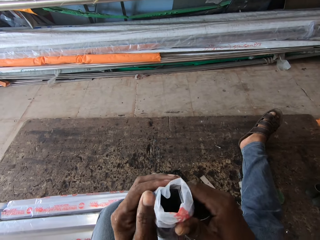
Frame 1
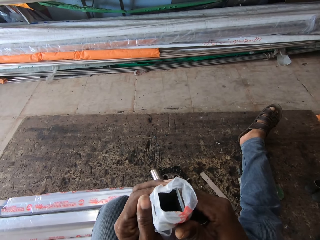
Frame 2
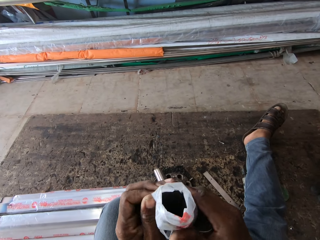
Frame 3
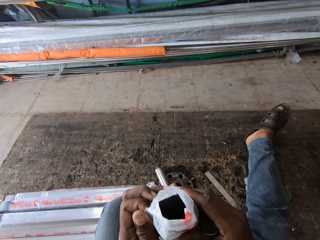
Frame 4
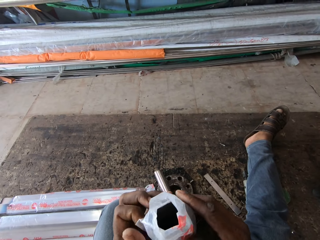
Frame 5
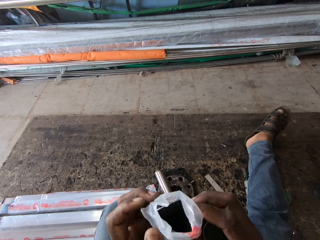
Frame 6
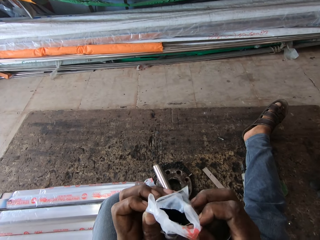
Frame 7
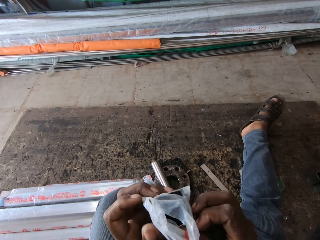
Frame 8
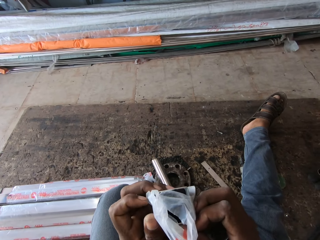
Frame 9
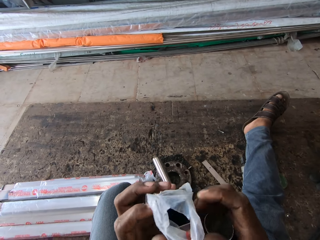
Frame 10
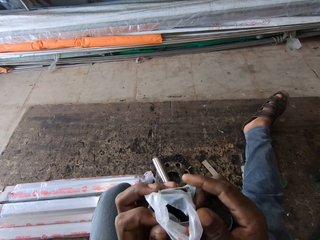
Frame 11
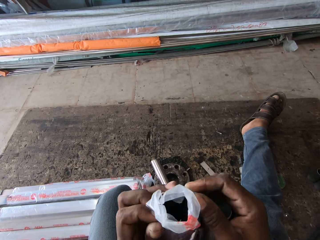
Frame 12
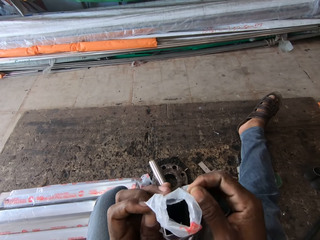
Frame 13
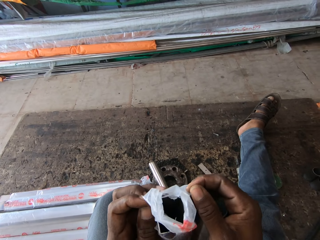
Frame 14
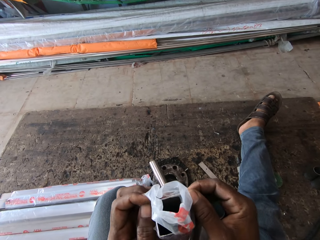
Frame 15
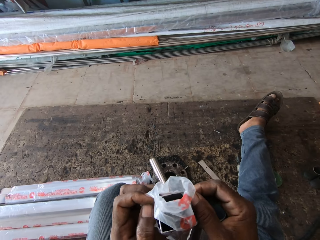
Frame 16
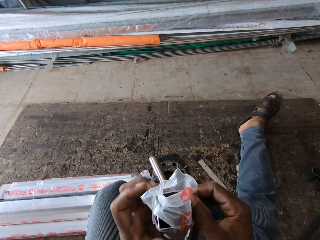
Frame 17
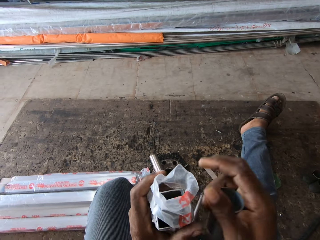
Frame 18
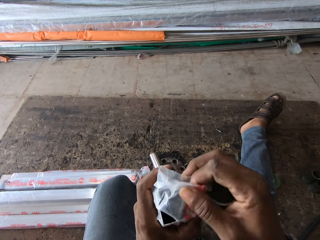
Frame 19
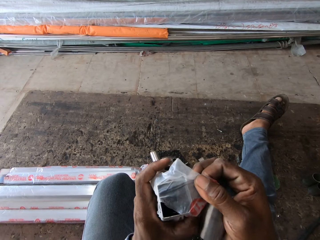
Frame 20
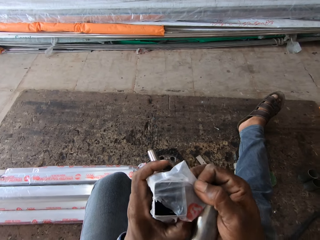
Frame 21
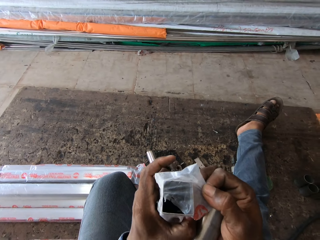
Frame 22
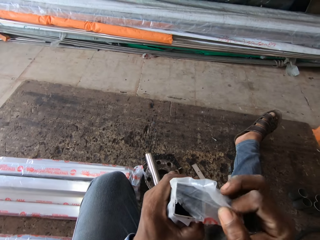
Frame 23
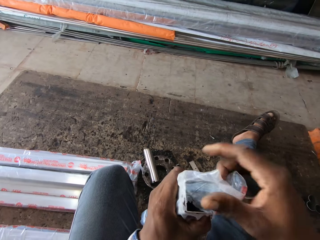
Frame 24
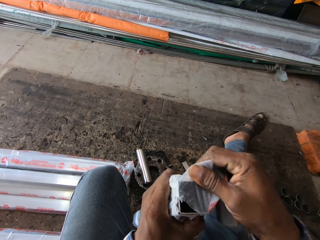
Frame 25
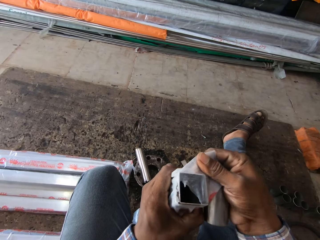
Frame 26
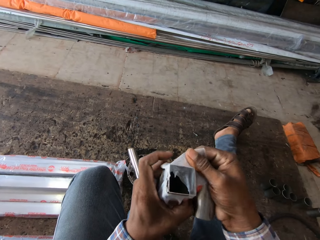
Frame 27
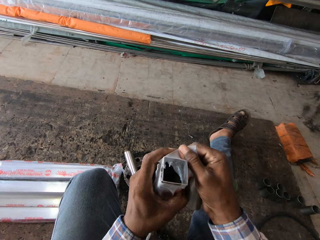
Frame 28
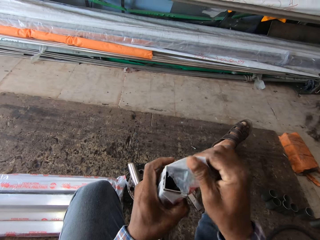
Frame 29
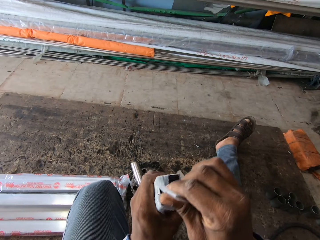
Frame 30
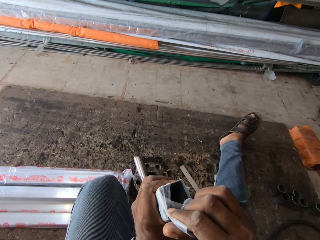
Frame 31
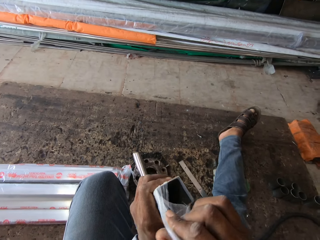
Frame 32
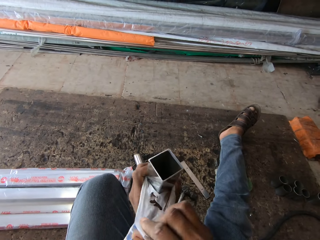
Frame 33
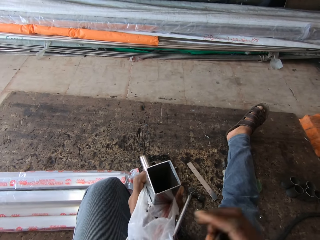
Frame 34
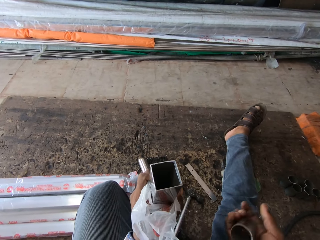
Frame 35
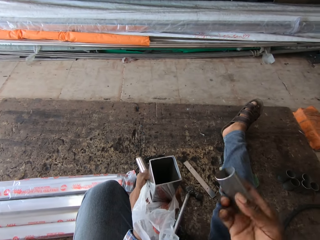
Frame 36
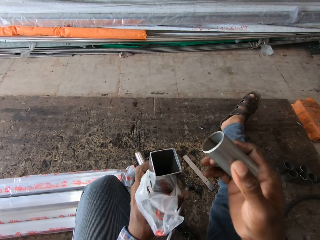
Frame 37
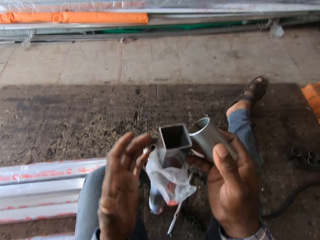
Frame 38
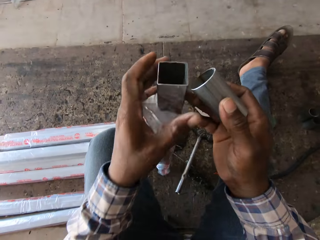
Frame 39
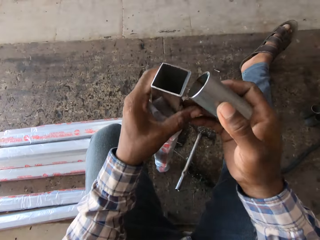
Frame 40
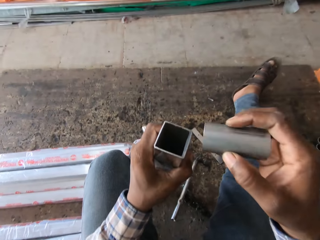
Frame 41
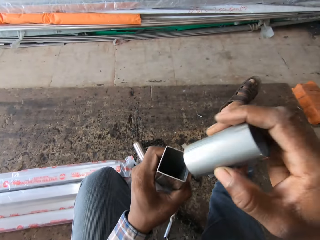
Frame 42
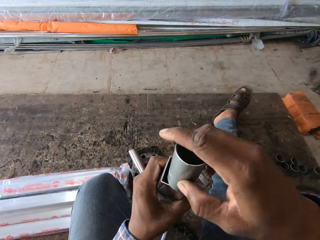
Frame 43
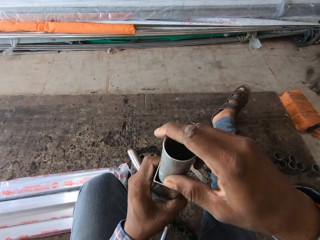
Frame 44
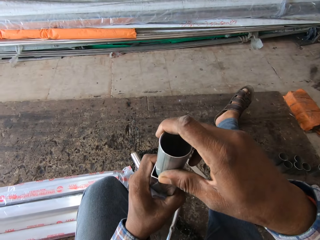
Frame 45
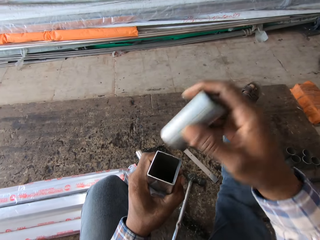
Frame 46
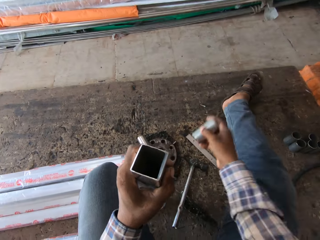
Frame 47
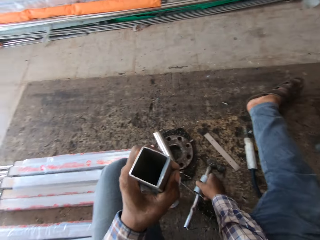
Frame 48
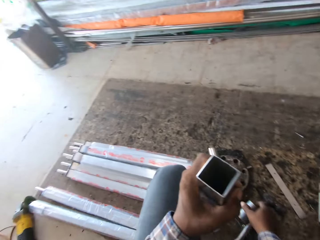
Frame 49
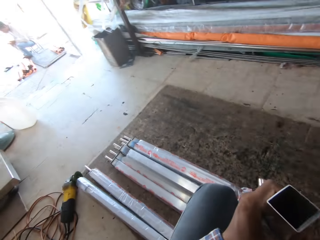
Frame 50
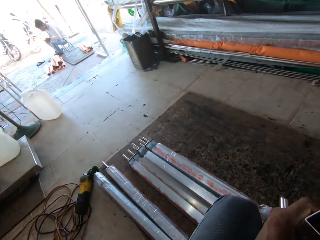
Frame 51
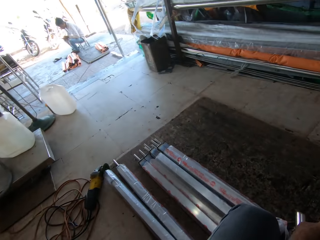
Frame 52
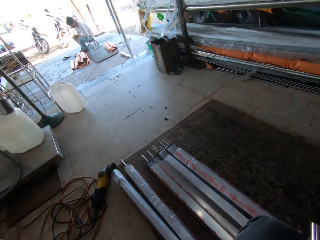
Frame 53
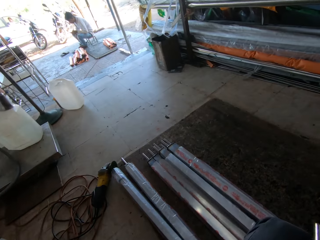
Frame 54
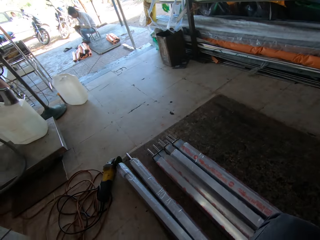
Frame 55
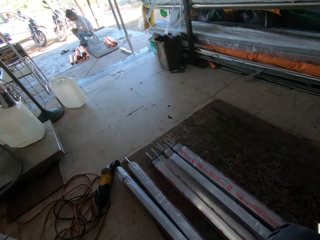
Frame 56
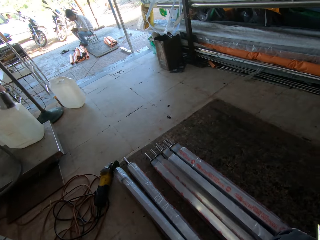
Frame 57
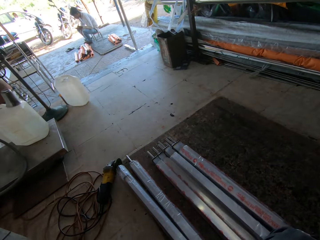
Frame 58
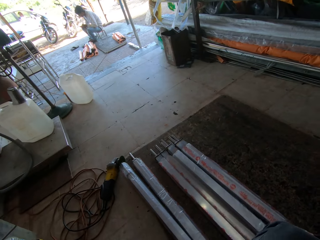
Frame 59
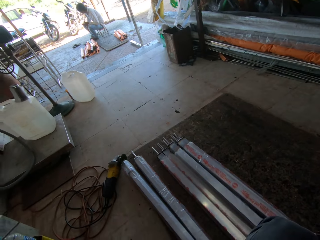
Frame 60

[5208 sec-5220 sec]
The camera wearer opens the polythene paper. He holds the small steel metal well. He attaches the metal rod in his right hand to the steel in his left hand. He drops the metal rod in his right hand on the floor. He picks a hammer on the floor.

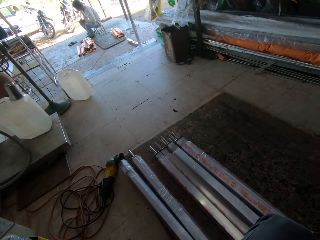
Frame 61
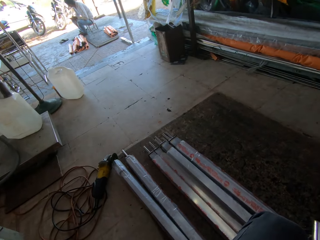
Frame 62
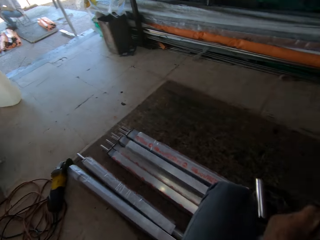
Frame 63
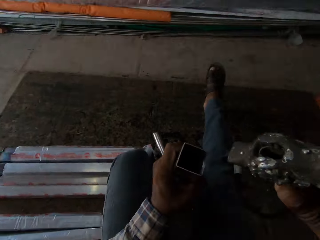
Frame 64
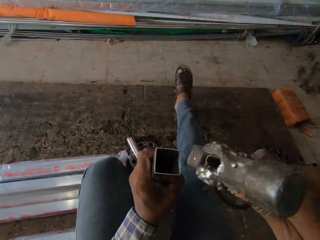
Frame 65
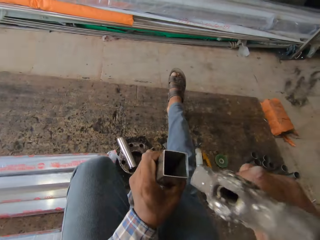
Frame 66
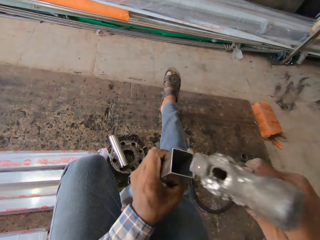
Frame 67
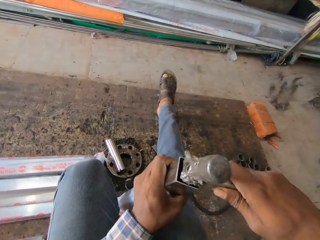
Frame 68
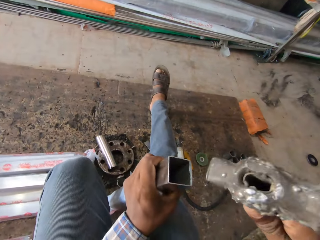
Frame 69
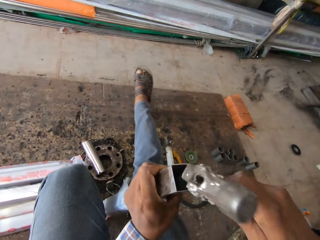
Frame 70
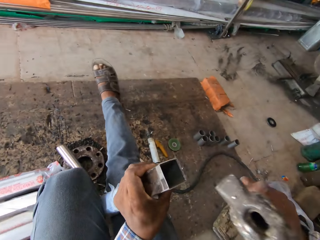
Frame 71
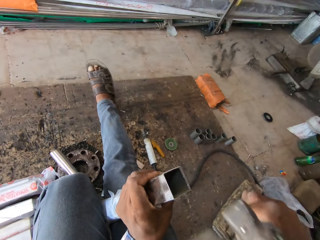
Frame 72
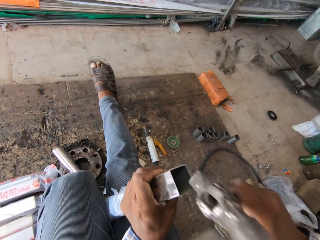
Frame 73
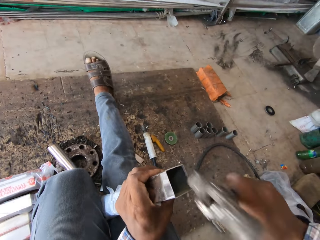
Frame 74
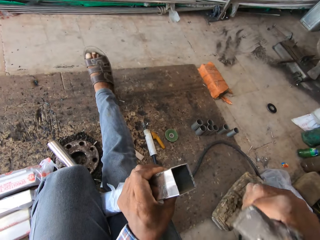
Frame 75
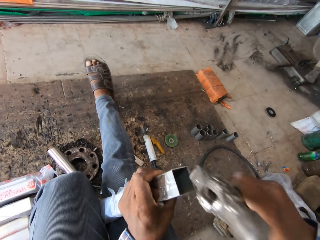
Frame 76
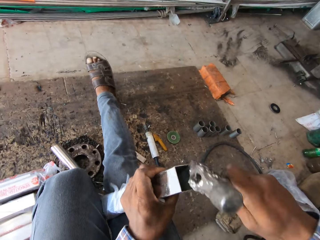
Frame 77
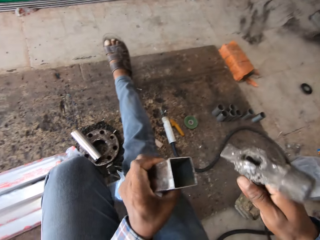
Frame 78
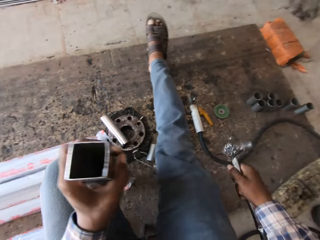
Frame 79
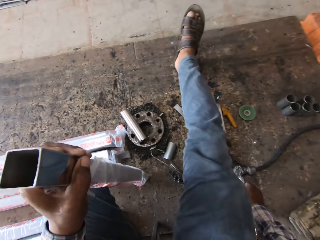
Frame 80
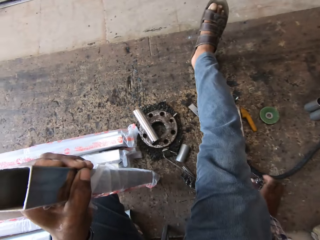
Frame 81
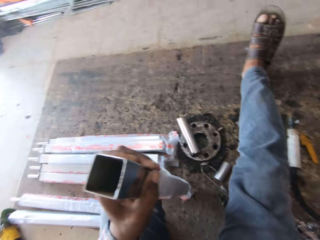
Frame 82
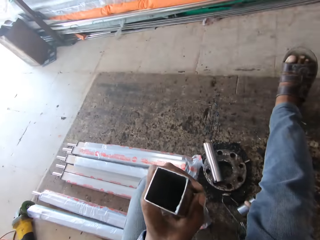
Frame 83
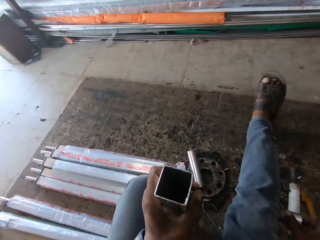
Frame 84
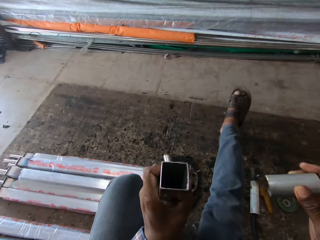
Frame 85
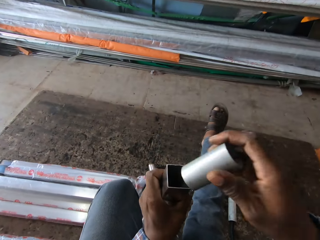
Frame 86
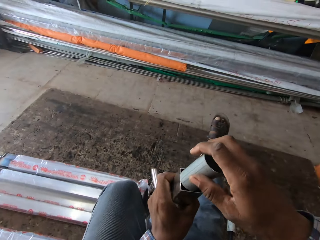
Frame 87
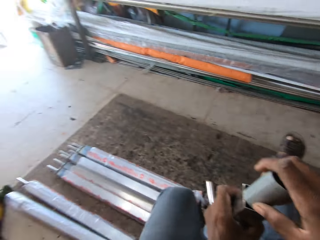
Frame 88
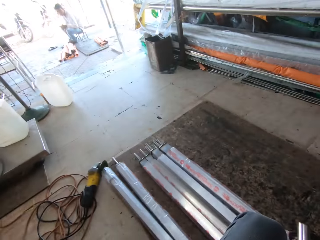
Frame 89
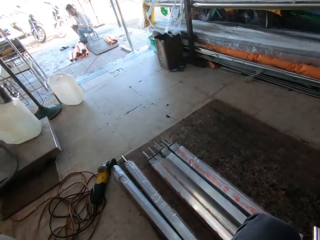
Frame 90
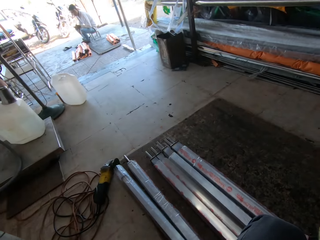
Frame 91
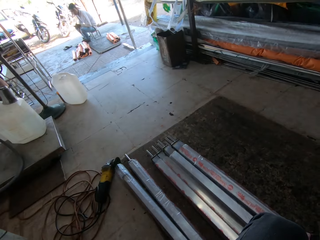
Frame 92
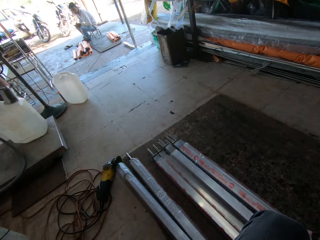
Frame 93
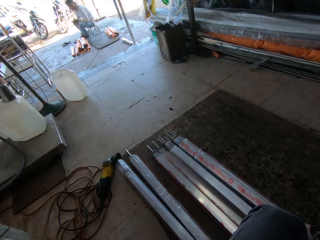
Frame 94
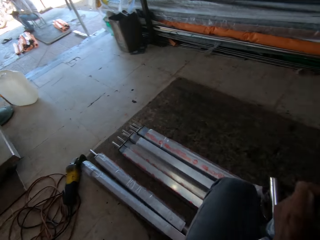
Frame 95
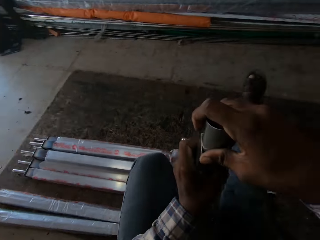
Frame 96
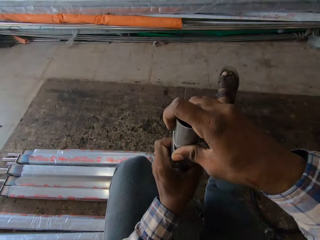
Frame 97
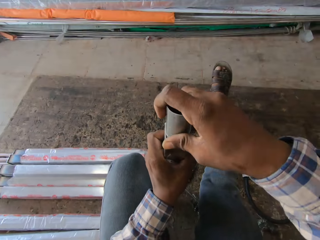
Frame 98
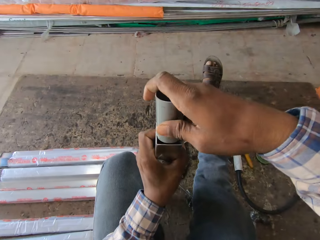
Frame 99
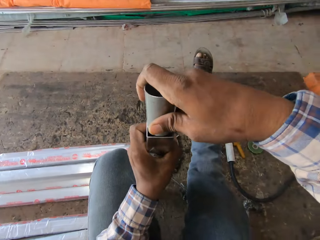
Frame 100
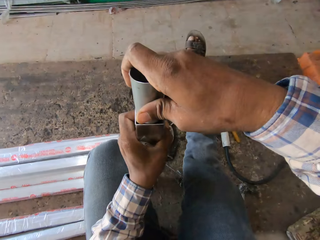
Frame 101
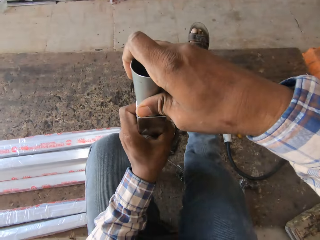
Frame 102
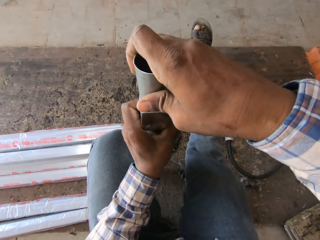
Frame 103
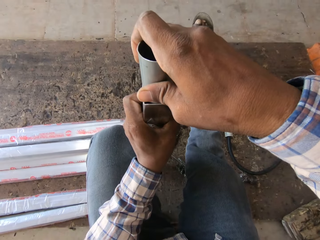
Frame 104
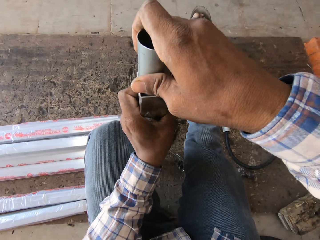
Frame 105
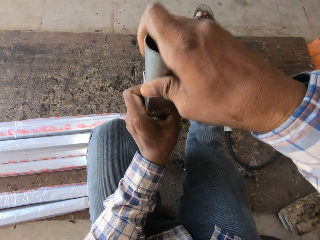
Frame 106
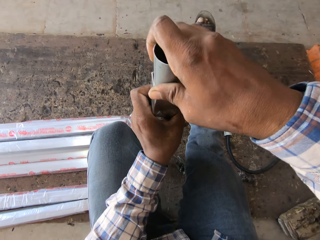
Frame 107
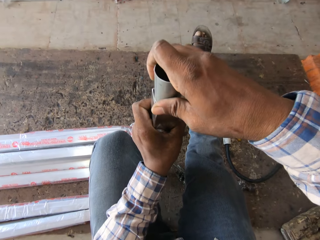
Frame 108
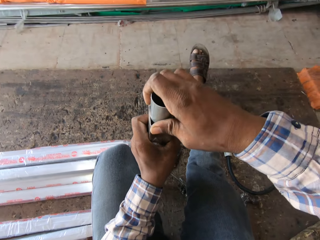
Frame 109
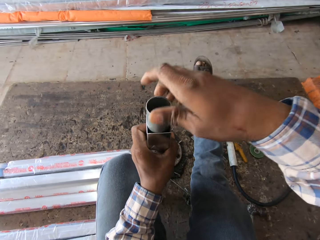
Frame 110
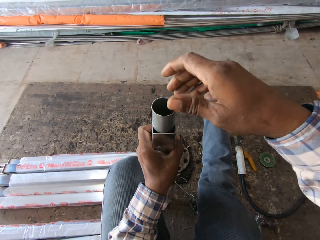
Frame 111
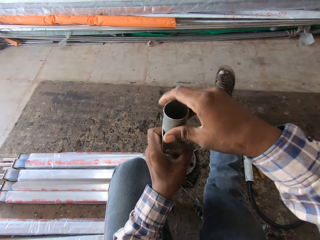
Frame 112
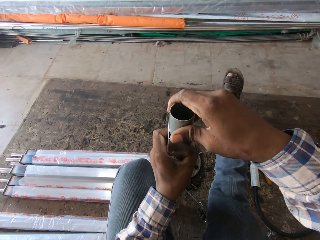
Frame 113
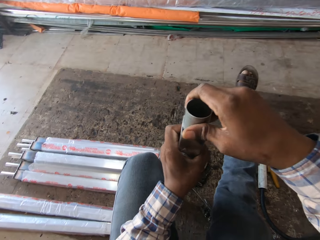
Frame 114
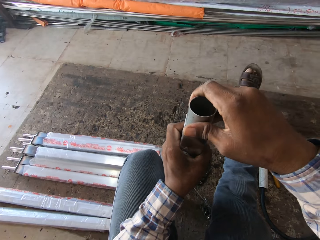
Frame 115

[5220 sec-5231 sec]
The camera wearer interacts with a man. He hits the steel with the hammer in his right hand. He holds the hammer. He drops the hammer in his right hand on the floor. He picks a metal rod from the floor with his right hand. He attaches the metal rod to the steel in his left hand. He looks around. The man sits outside the warehouse. The camera wearer fixes the small steel metal on the big steel metal.
